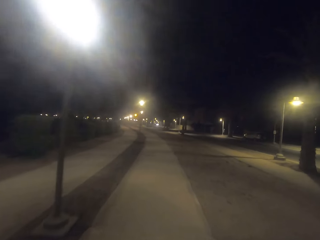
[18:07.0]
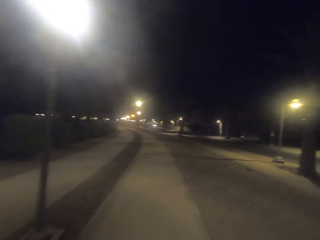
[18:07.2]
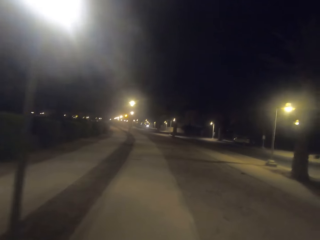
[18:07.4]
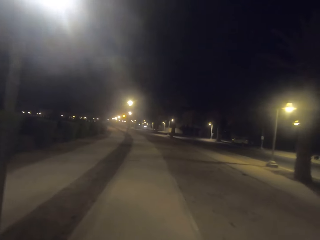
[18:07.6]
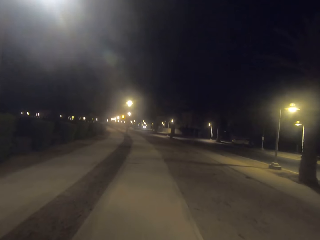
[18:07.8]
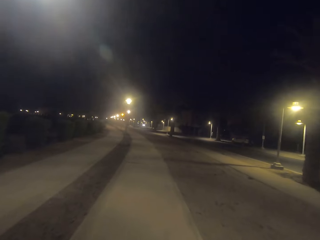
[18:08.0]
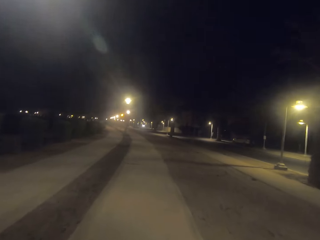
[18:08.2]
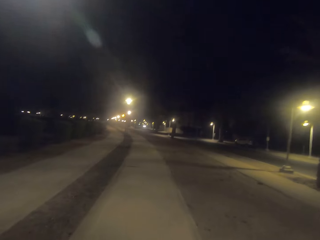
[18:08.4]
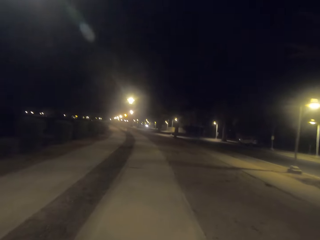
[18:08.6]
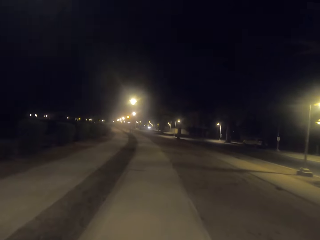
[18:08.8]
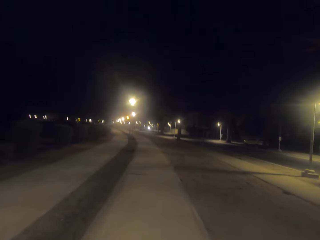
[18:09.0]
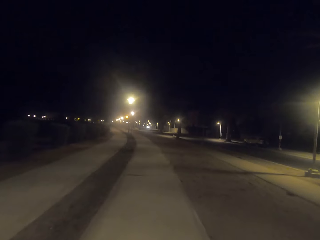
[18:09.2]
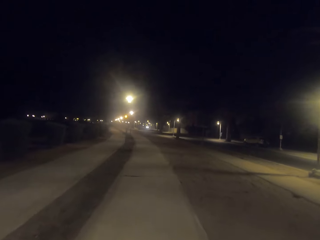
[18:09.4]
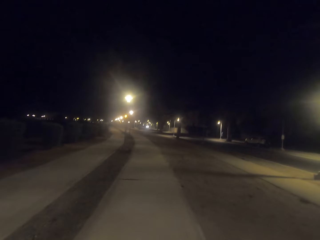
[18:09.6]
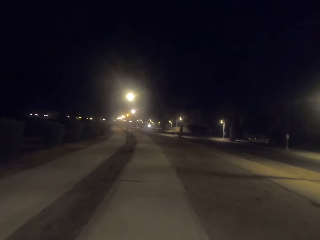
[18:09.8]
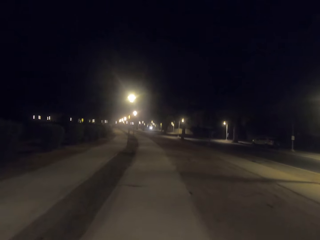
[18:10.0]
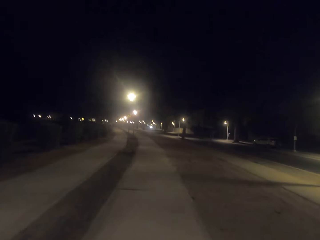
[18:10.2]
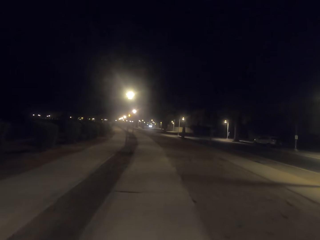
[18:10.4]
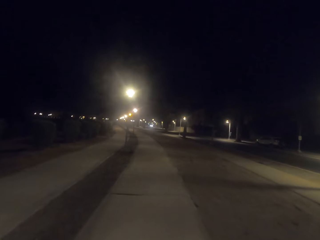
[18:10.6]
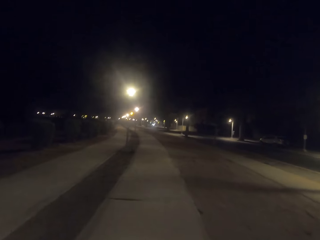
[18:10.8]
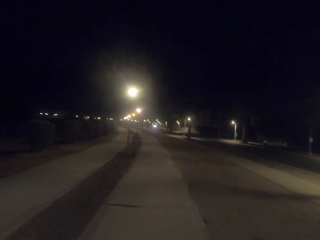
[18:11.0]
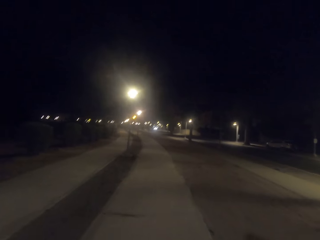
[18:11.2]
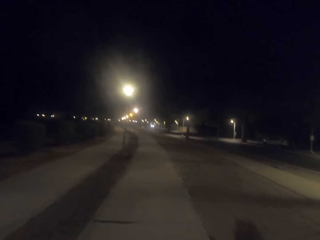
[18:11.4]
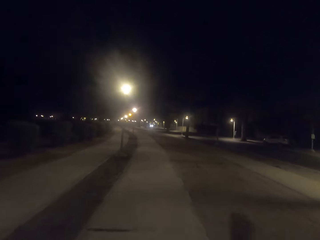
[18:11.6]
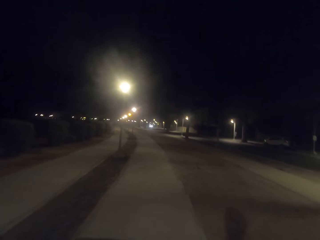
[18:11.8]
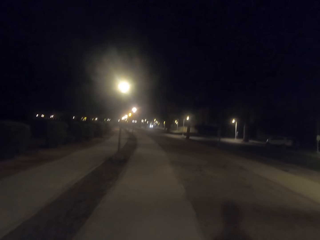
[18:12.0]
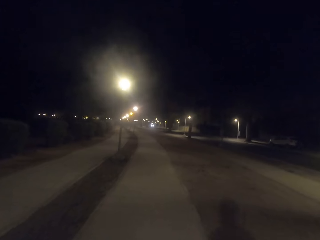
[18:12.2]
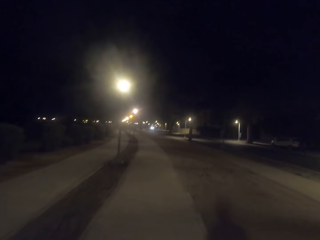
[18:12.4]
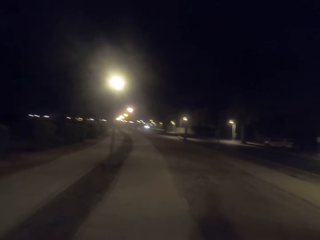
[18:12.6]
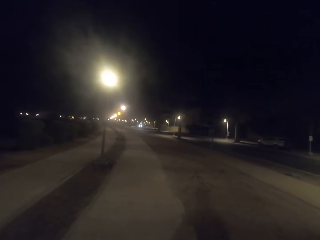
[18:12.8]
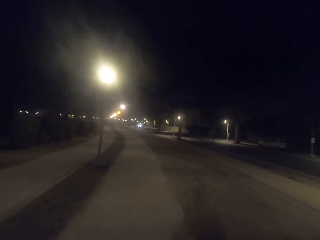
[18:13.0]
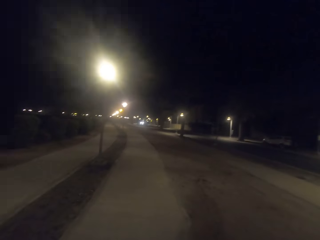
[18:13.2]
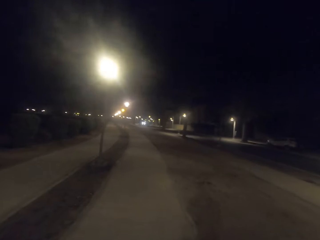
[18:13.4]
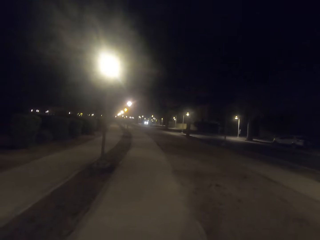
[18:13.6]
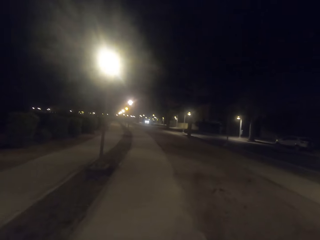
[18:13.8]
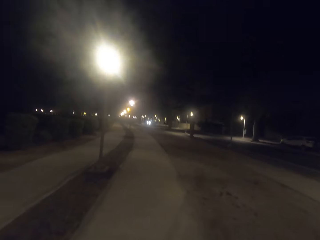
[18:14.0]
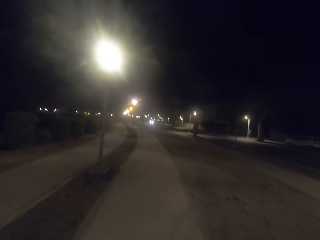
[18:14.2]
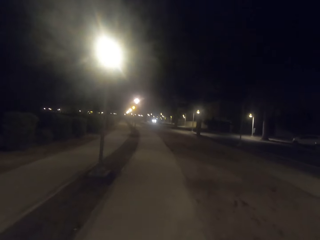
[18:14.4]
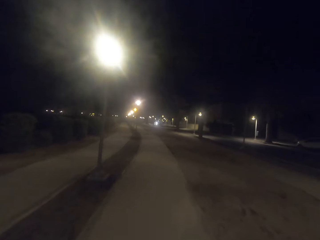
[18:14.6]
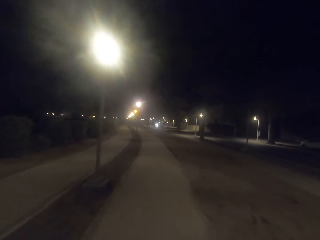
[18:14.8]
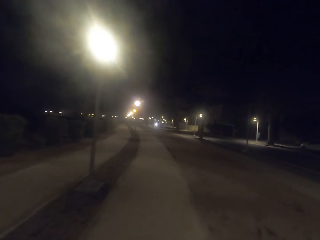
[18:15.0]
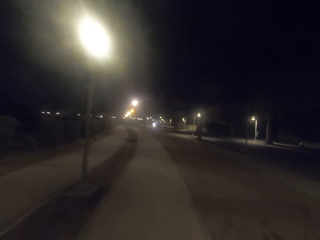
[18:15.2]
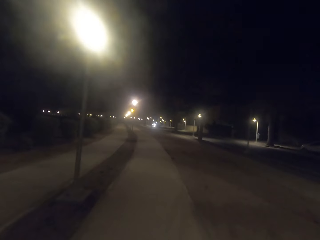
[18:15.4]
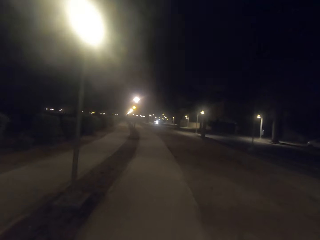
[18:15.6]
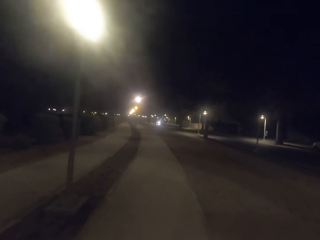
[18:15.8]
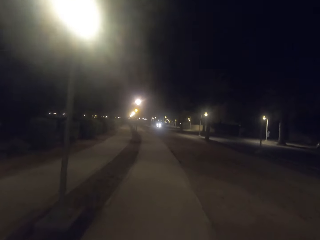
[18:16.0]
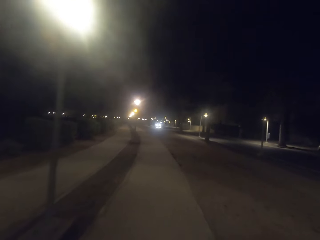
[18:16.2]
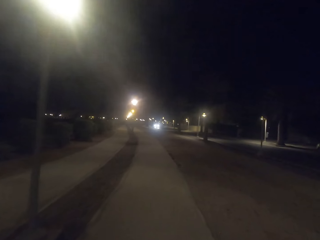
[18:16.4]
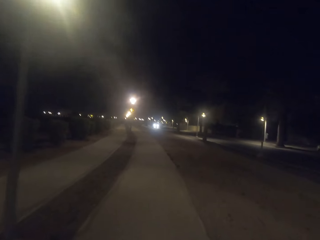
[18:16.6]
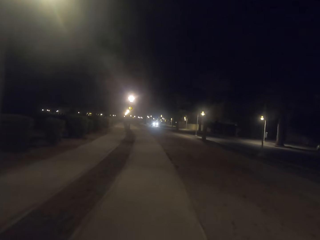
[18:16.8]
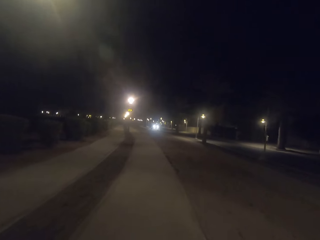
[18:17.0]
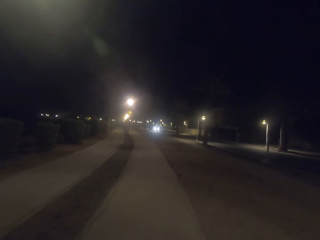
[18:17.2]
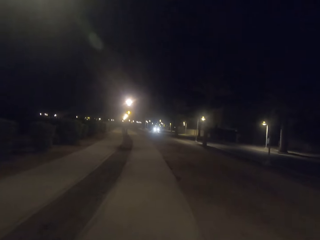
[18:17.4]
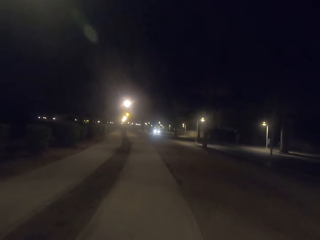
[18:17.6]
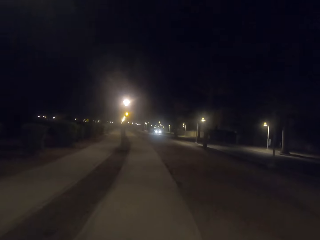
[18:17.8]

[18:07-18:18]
The camera wearer looks at the street lights.

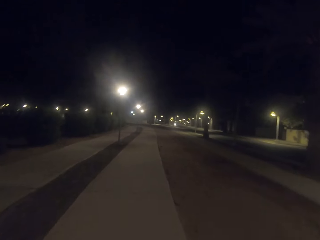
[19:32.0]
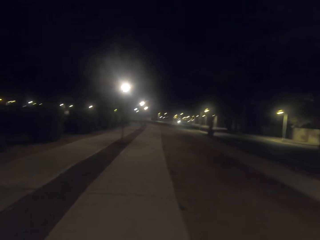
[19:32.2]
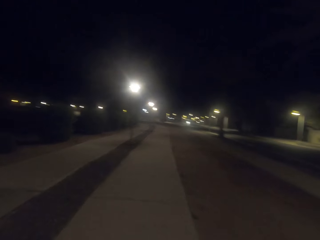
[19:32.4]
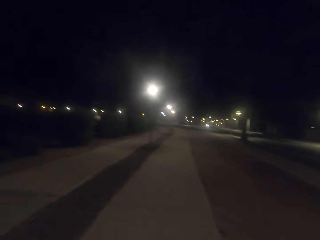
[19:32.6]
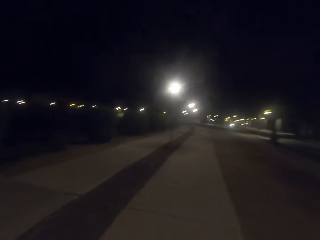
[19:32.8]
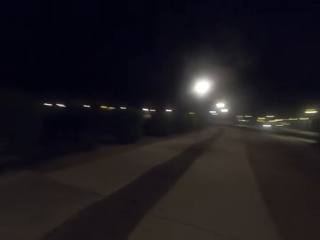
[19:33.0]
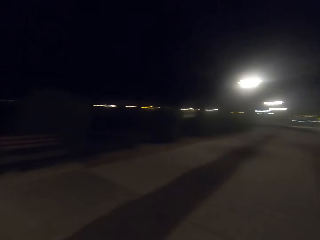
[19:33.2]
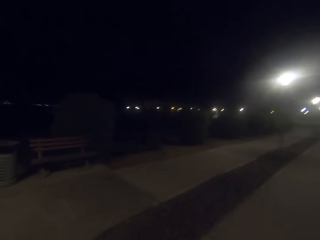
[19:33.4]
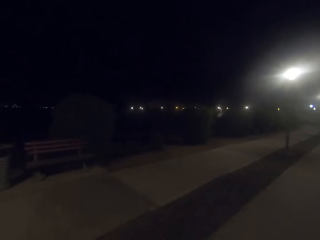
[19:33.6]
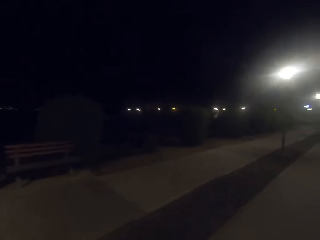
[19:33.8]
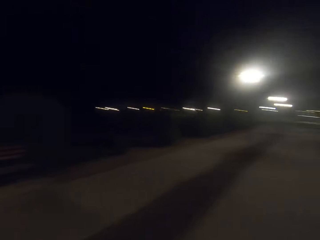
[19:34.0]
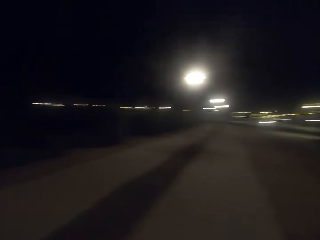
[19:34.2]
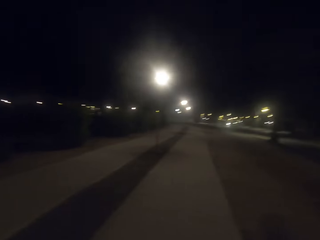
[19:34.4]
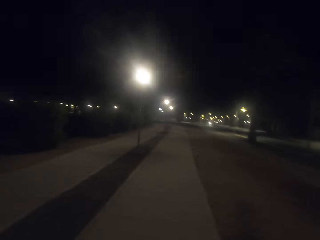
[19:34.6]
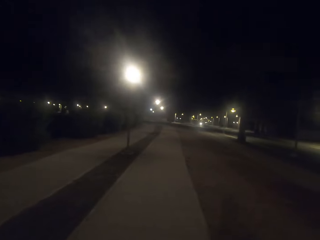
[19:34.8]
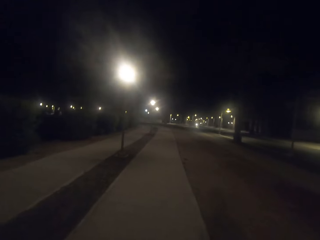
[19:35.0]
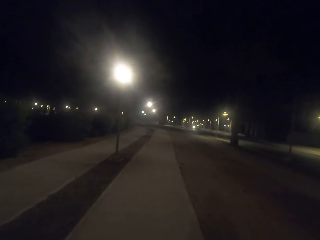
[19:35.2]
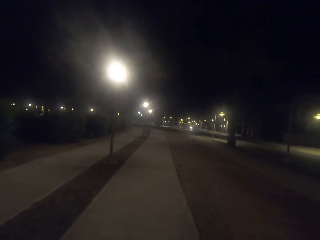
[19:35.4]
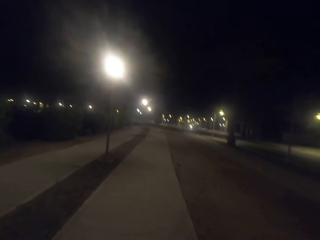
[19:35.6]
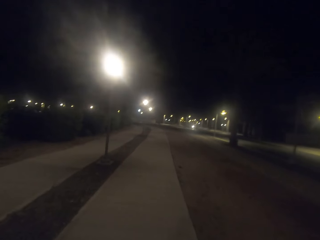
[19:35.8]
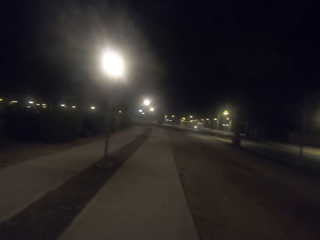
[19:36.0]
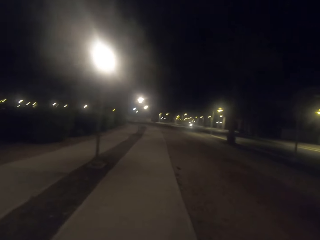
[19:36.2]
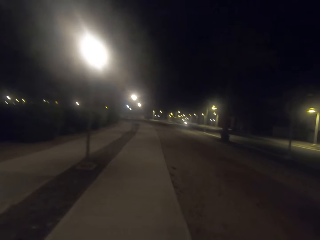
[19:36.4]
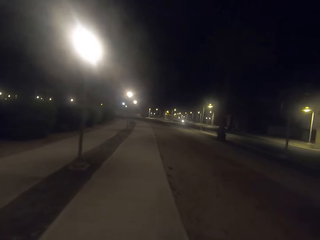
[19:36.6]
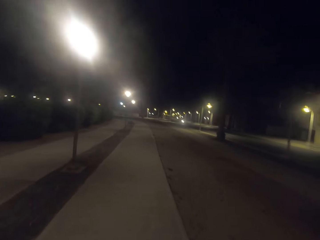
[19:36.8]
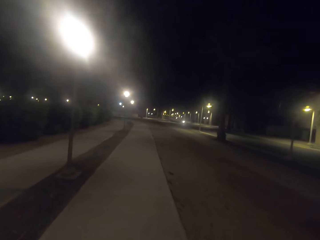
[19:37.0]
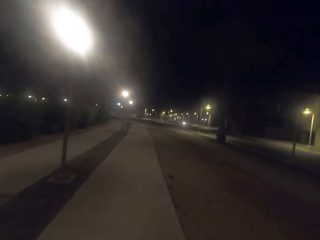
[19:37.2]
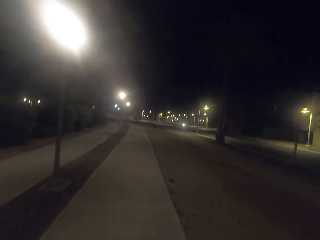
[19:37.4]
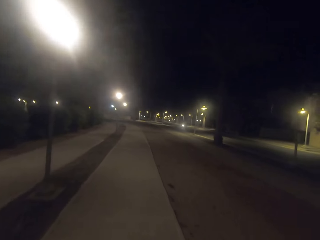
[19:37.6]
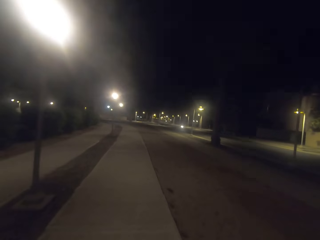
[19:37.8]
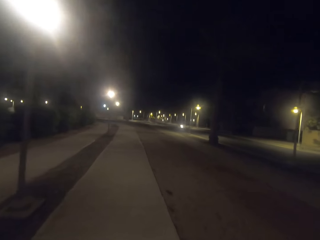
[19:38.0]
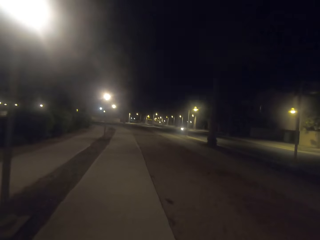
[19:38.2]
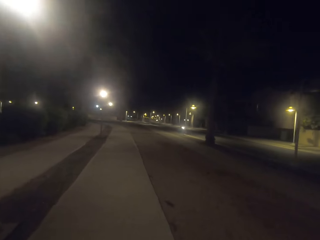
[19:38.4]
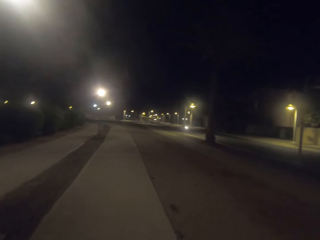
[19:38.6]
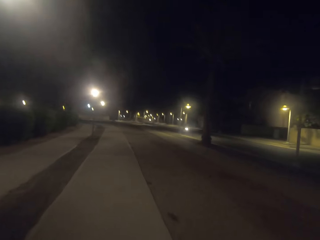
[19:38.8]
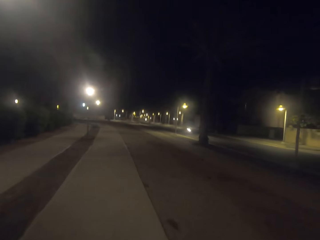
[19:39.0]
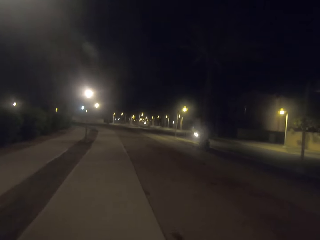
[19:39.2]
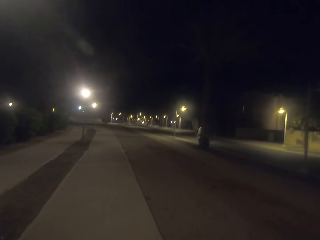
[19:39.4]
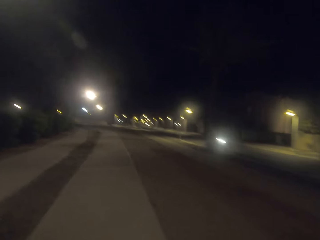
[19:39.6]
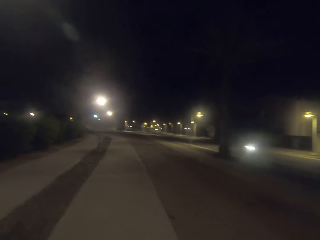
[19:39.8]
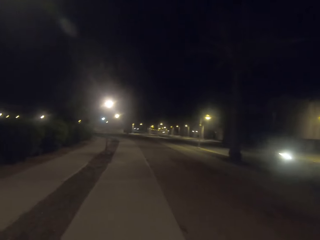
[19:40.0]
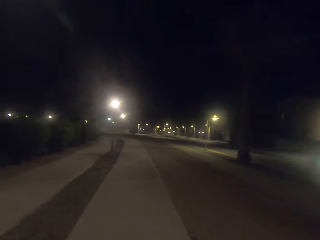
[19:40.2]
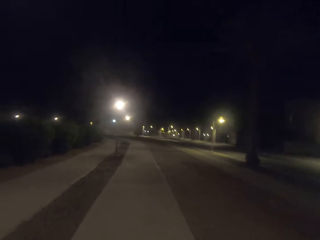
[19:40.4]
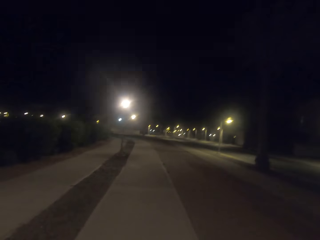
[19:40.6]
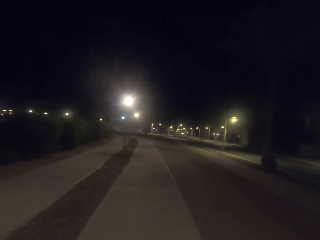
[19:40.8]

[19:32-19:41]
The camera wearer looks around the pathway. They walk down the pathway.
